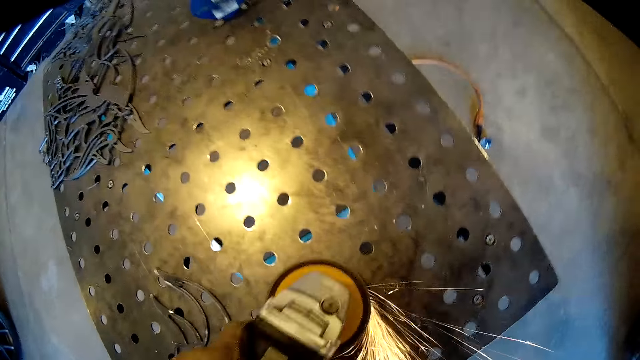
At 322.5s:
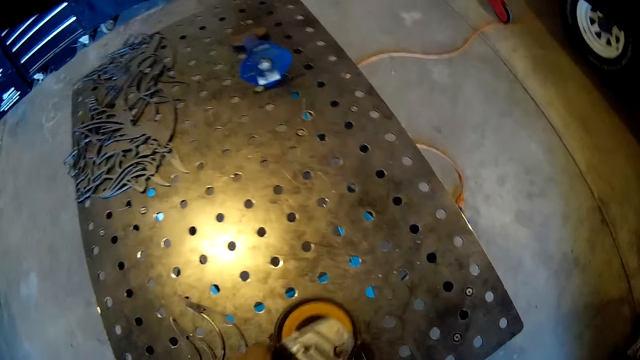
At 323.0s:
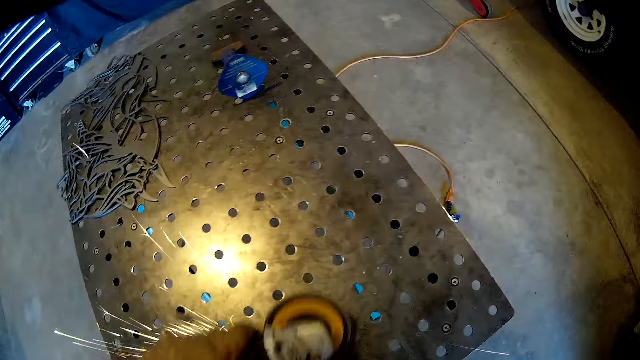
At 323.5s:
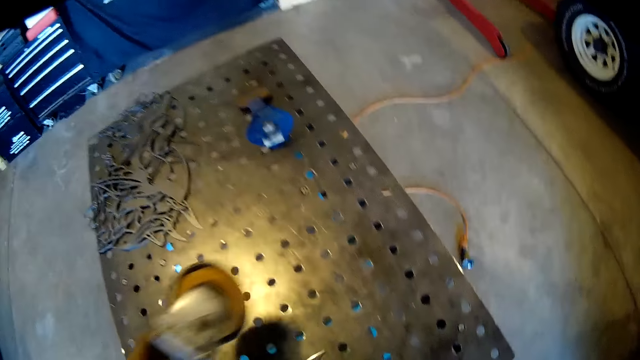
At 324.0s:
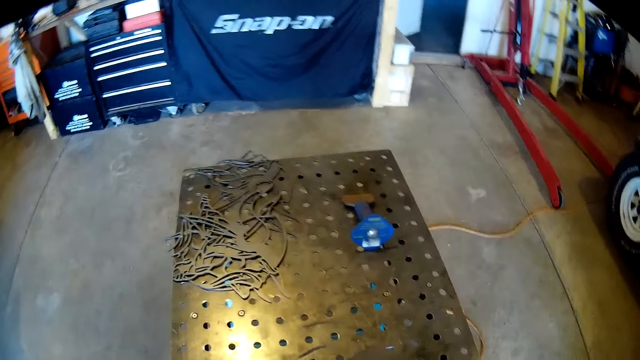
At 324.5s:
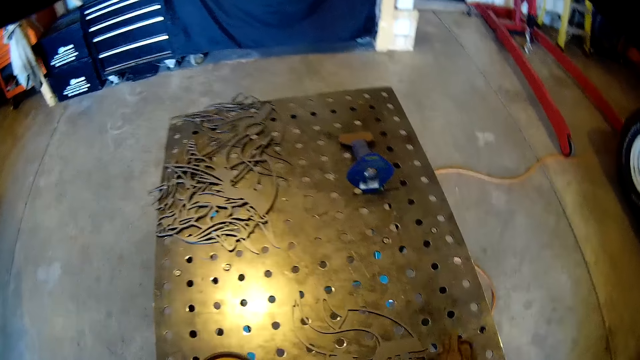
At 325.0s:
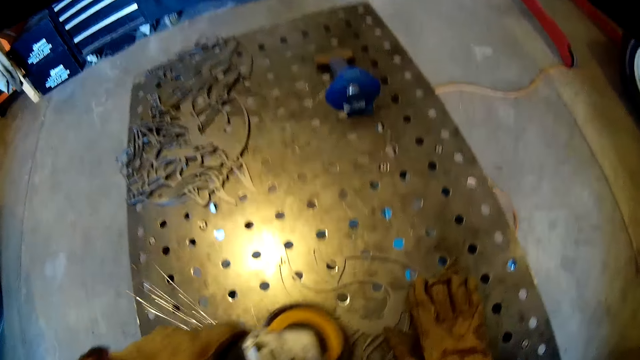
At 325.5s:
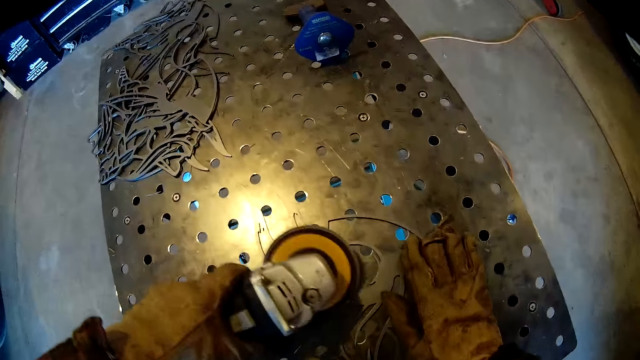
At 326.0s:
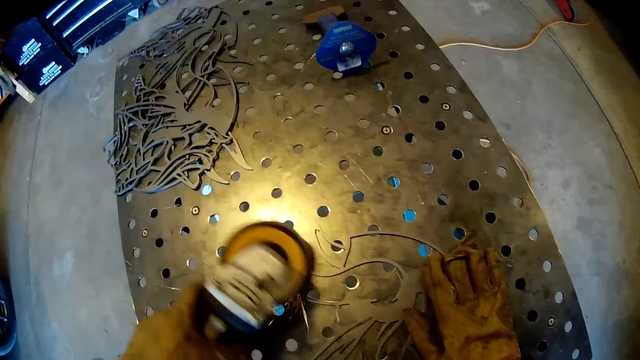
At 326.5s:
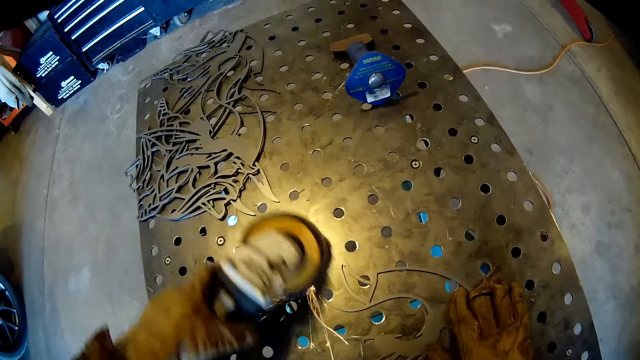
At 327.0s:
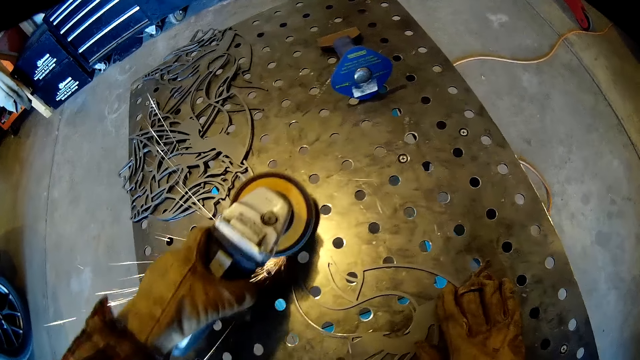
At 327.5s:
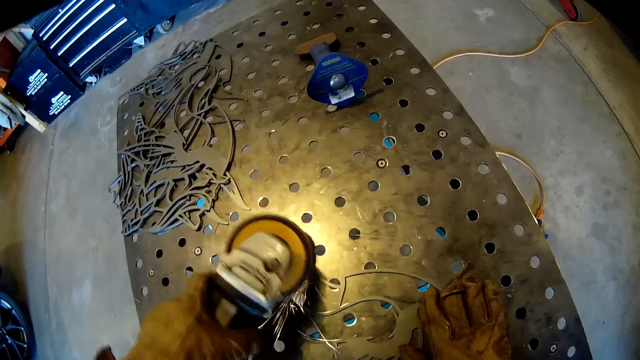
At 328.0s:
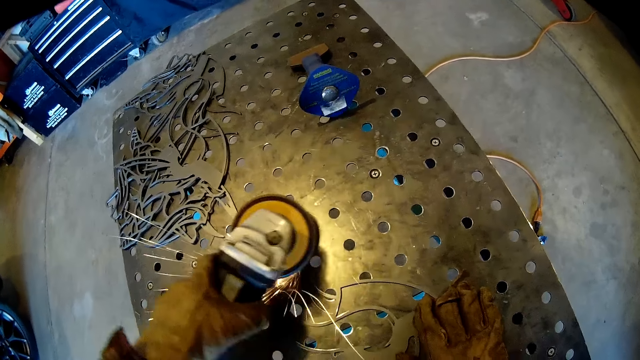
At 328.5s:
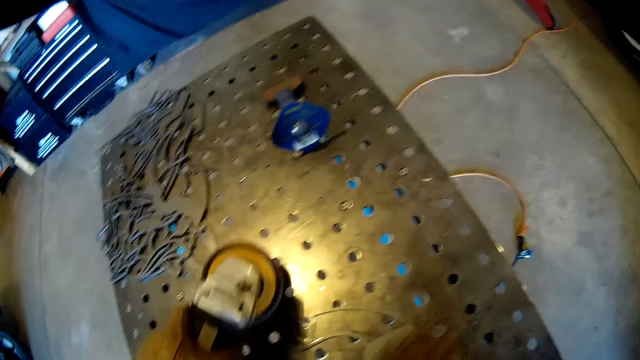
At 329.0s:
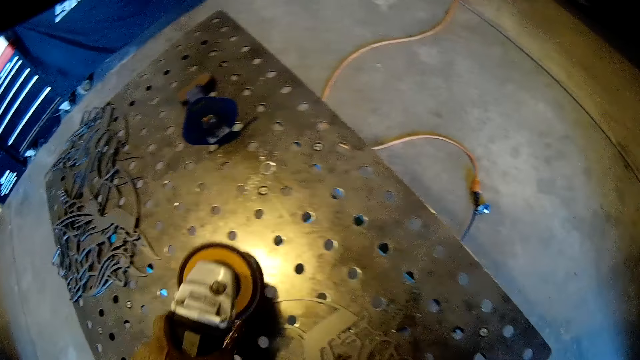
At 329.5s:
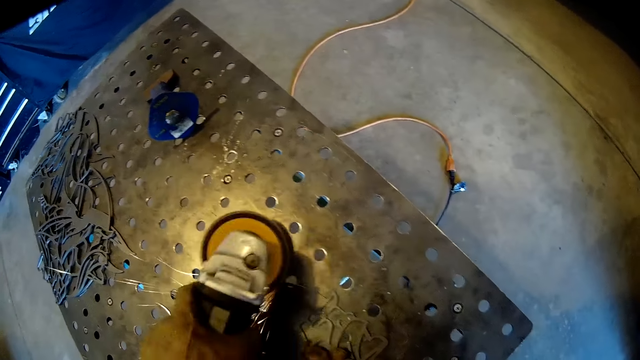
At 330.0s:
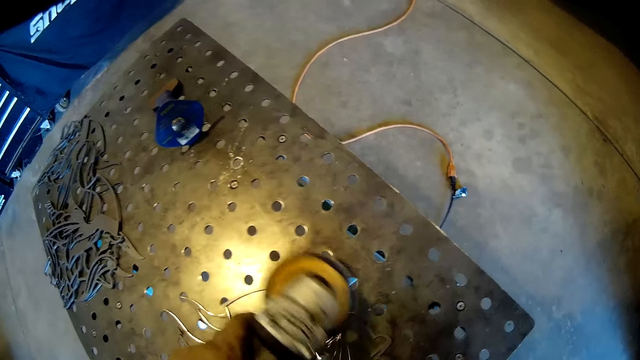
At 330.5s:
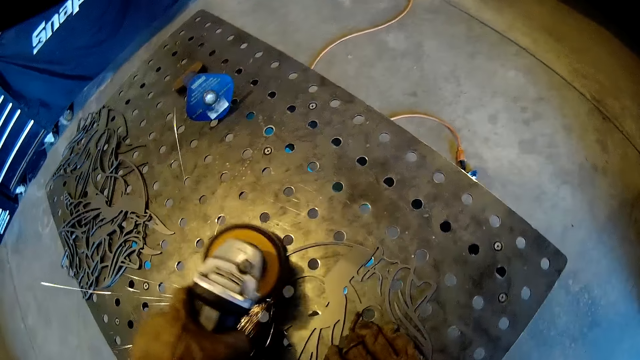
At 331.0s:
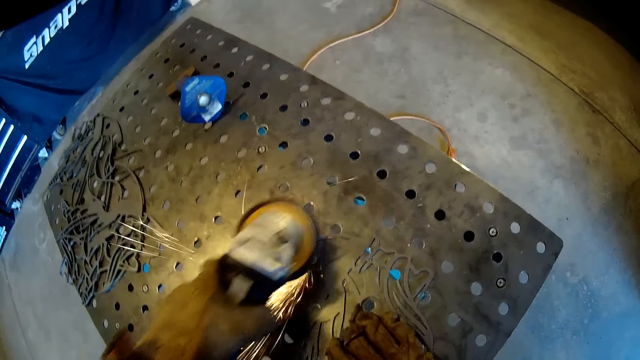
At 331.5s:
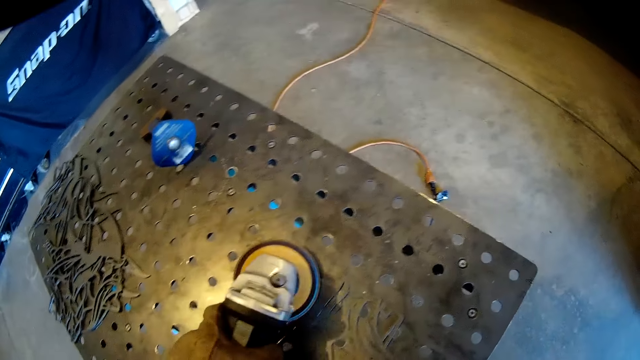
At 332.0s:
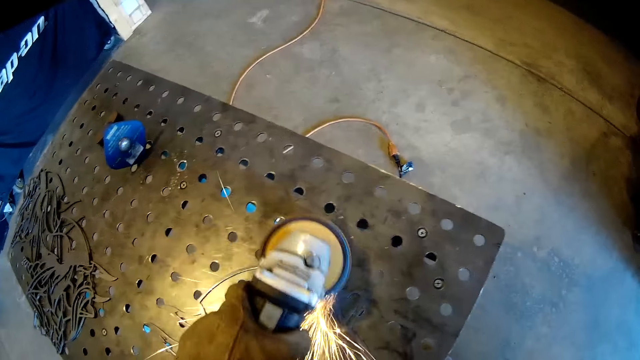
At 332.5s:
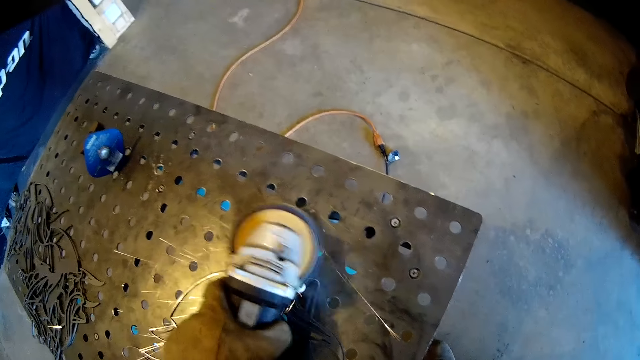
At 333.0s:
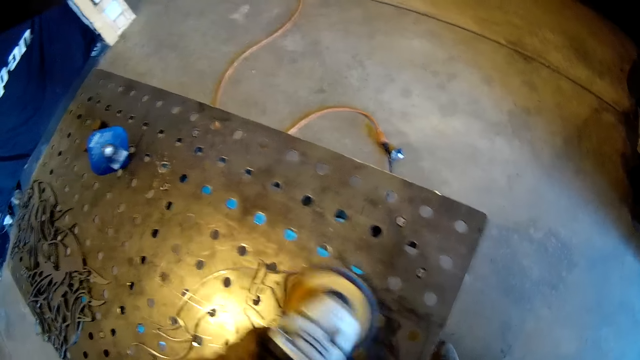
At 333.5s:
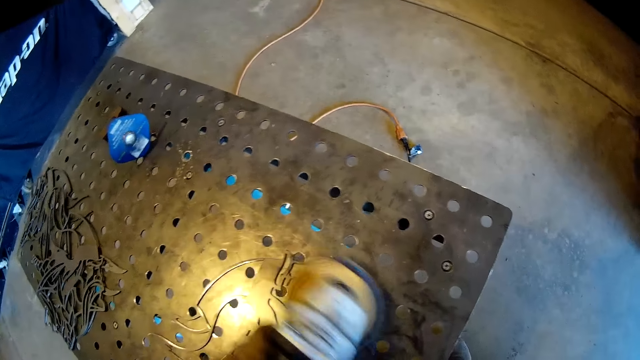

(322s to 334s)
The camera wearer flips the carved steel or metal on the iron table with his right hand. He looks around. He sands the carved steel on the iron table with the sanding machine in his left hand. He moves his hand. He polishes the metal.

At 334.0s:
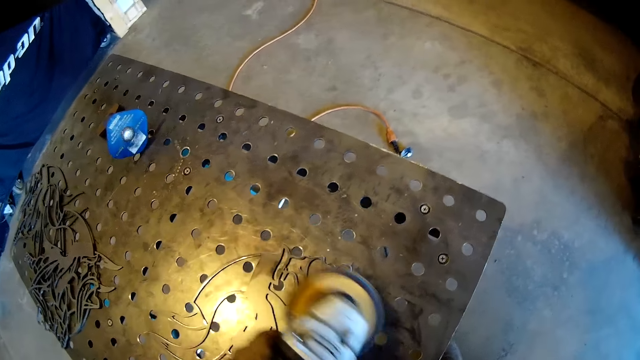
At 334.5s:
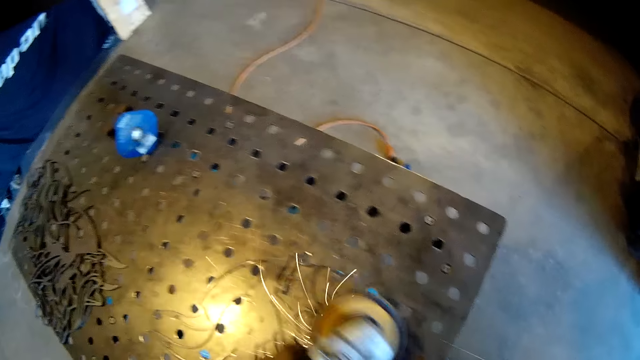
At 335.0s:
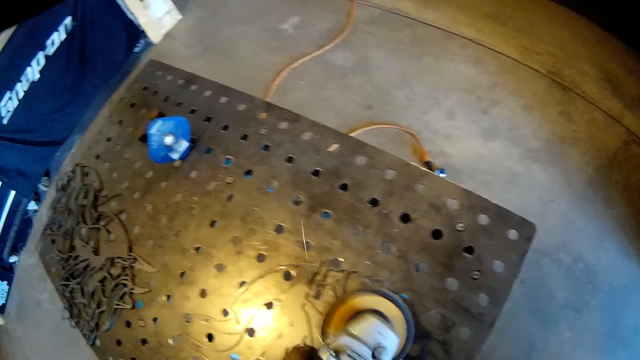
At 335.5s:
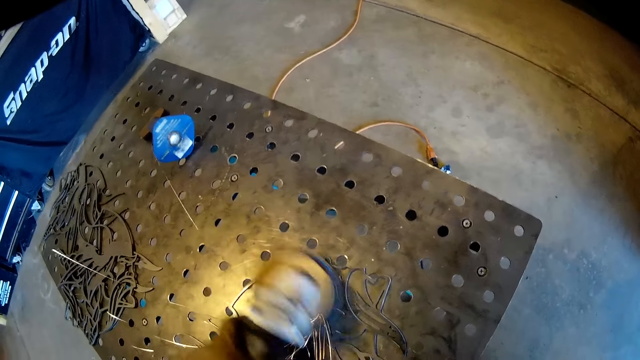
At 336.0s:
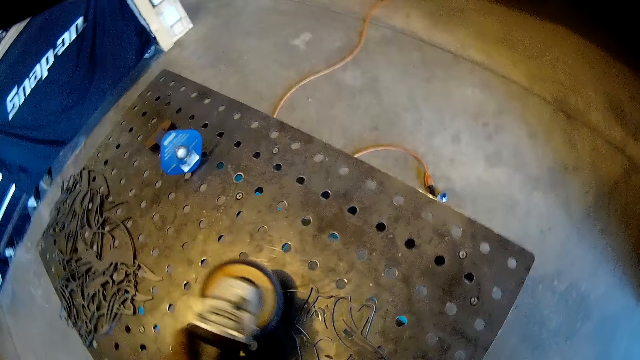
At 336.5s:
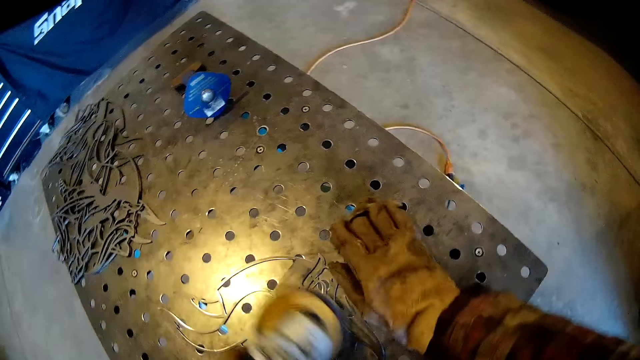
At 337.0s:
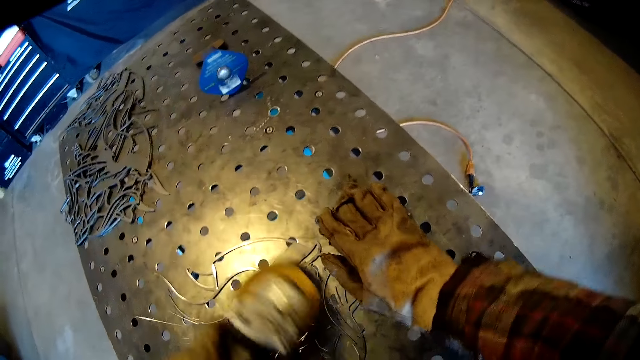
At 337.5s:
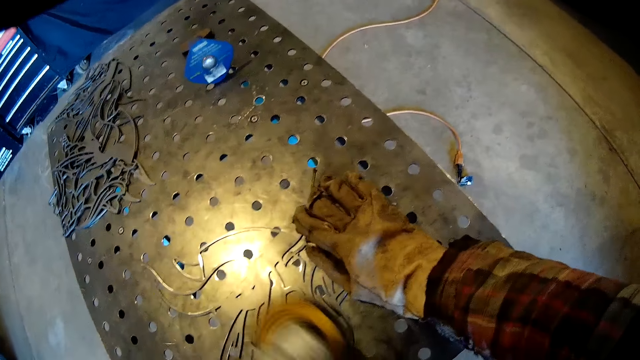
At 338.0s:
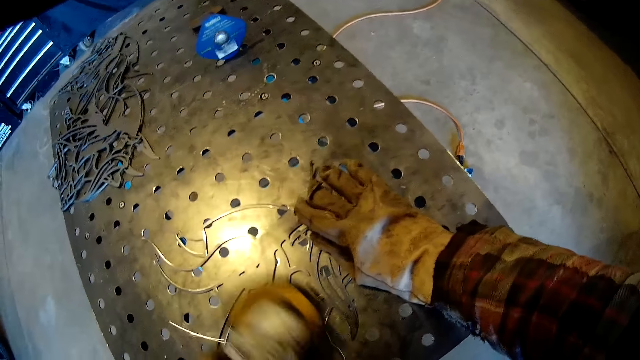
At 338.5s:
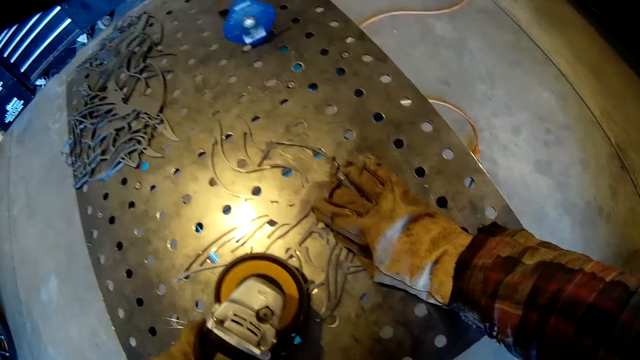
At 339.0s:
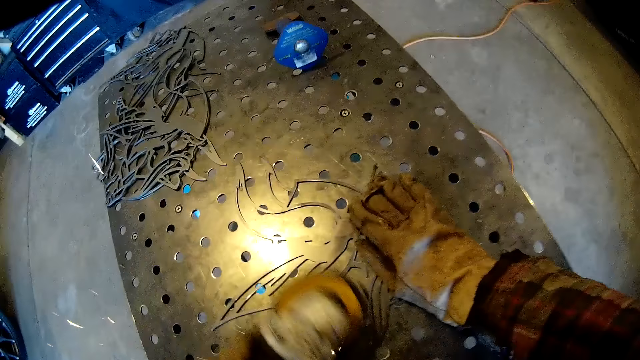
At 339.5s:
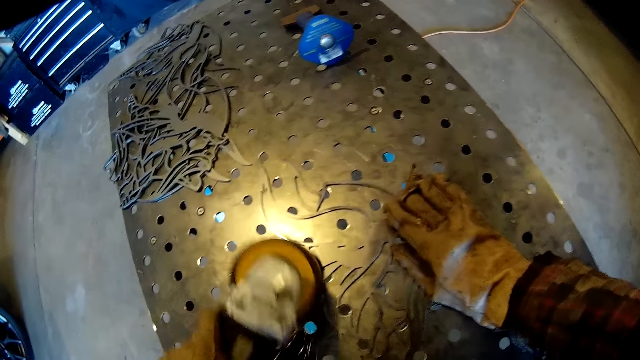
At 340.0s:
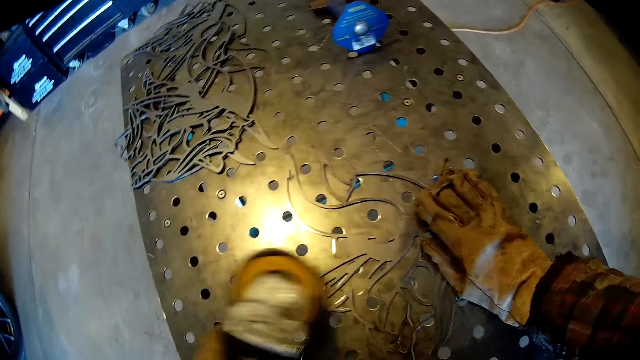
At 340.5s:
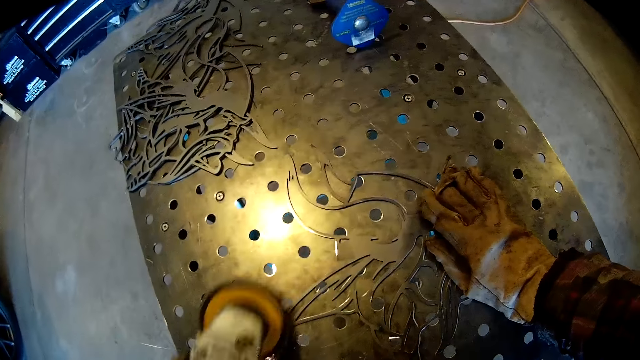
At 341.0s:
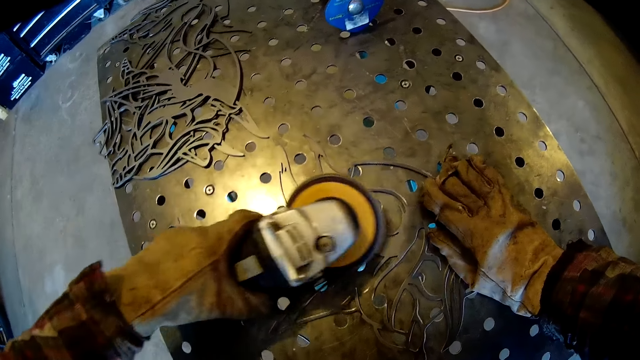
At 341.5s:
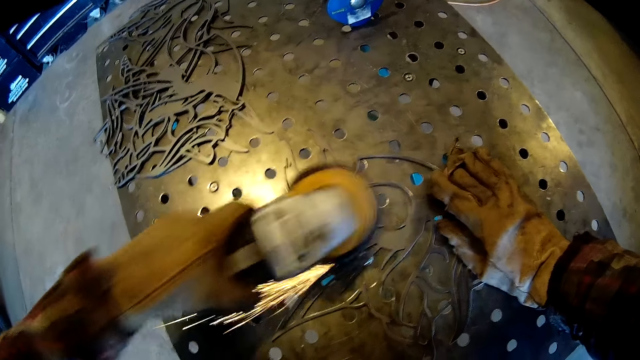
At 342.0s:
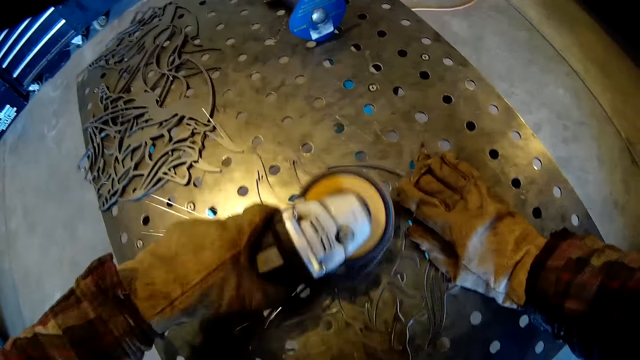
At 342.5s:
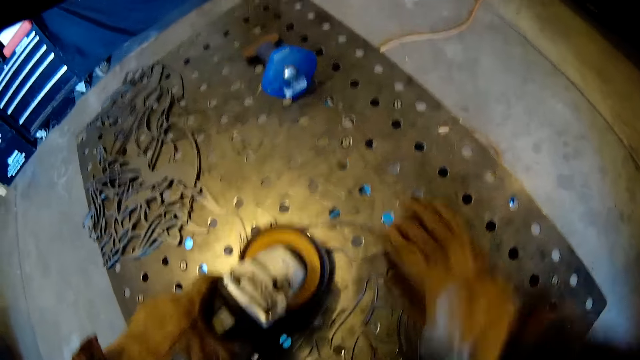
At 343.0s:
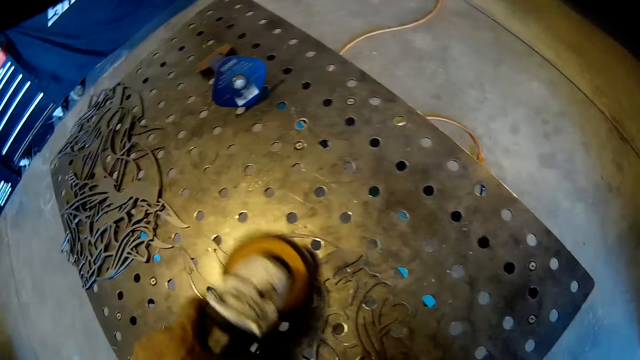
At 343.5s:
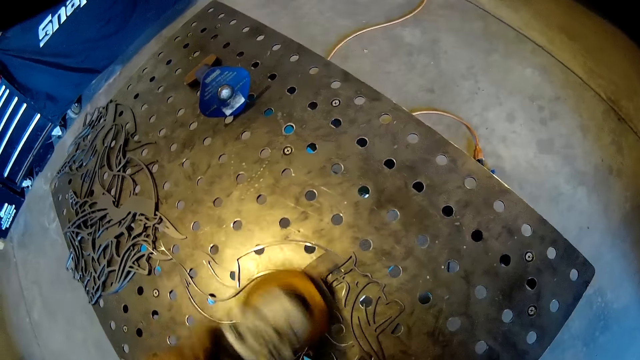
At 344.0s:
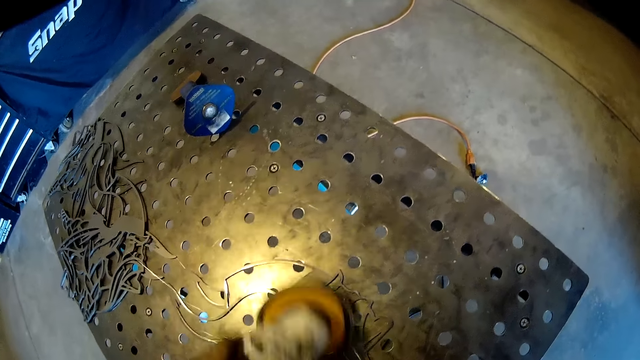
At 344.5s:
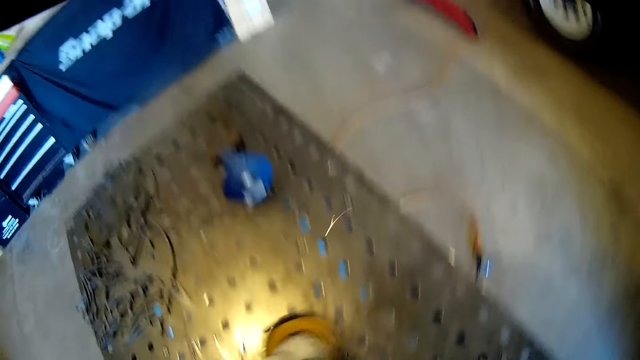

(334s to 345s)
The camera wearer adjusts his right hand on the carved steel or metal. He polishes the metal. He adjusts the carved steel on the iron table with his right hand. He adjusts his right hand on the carved steel. He polishes the metal.
